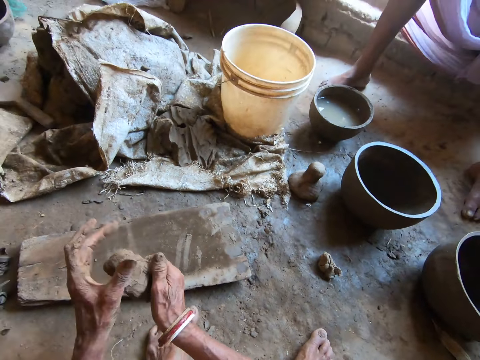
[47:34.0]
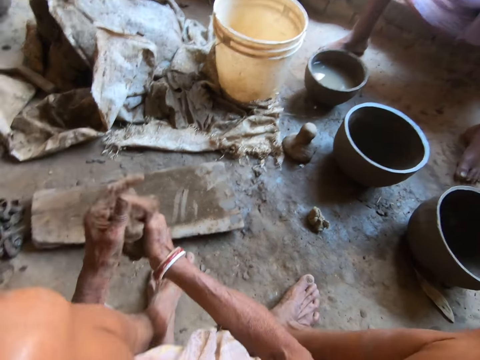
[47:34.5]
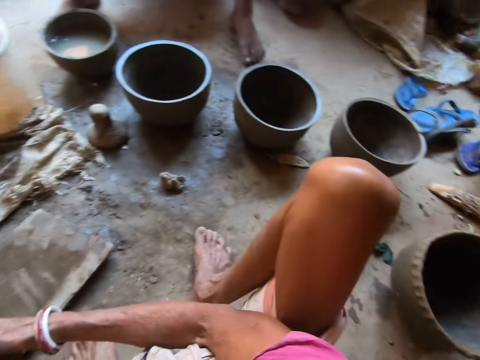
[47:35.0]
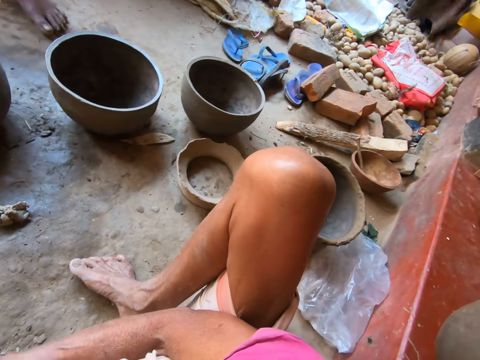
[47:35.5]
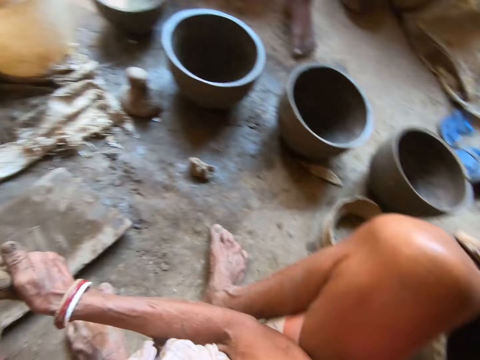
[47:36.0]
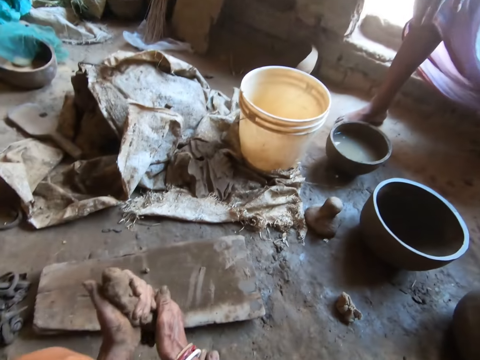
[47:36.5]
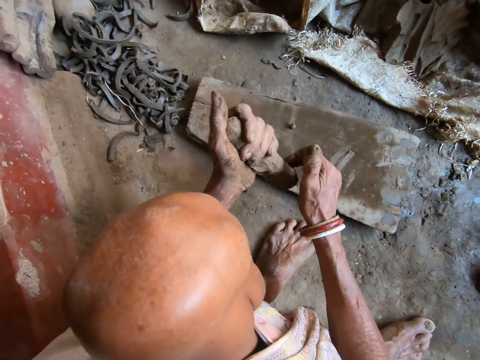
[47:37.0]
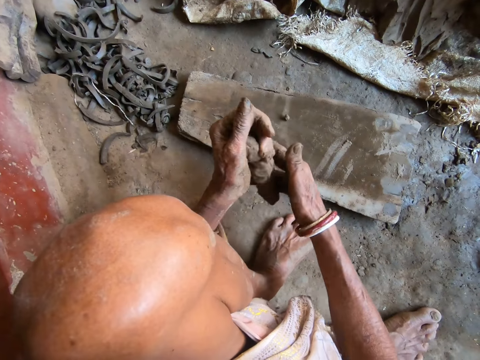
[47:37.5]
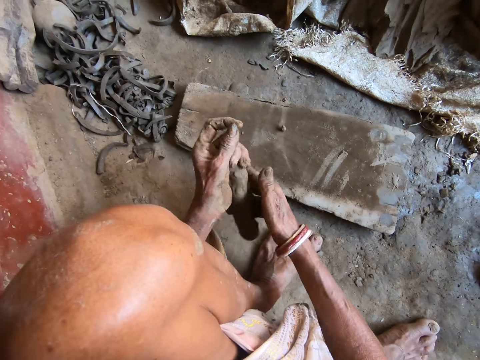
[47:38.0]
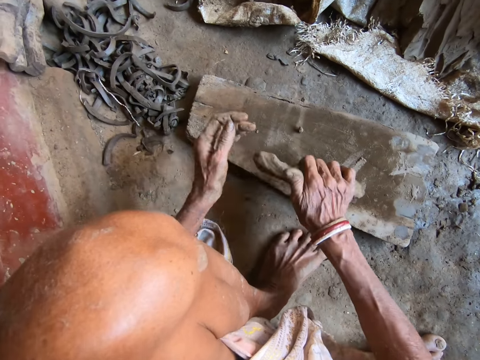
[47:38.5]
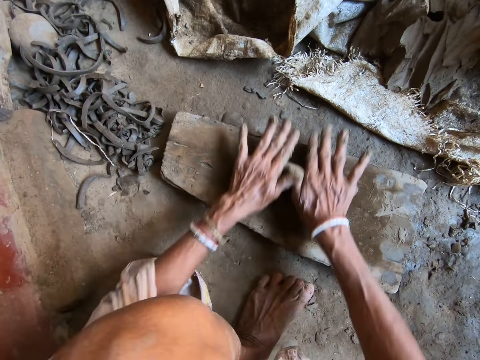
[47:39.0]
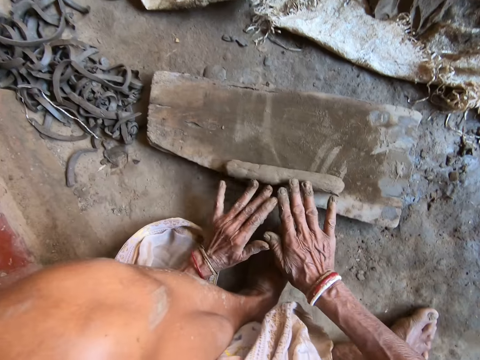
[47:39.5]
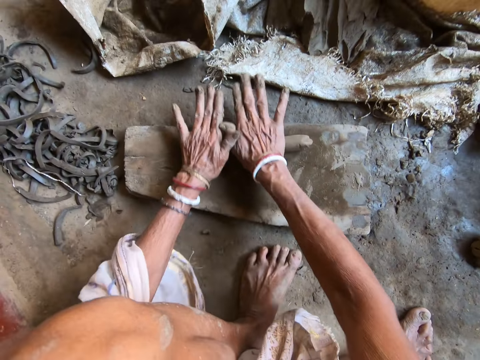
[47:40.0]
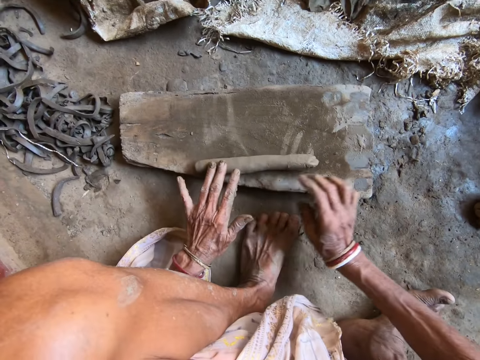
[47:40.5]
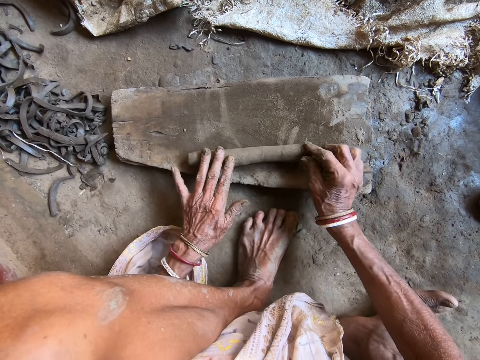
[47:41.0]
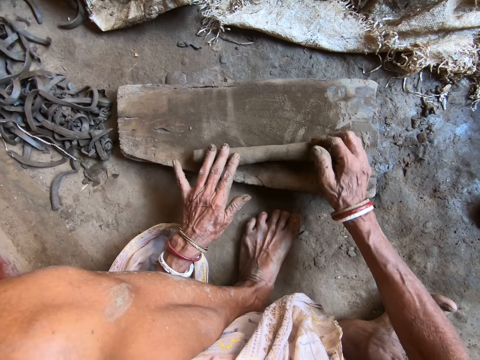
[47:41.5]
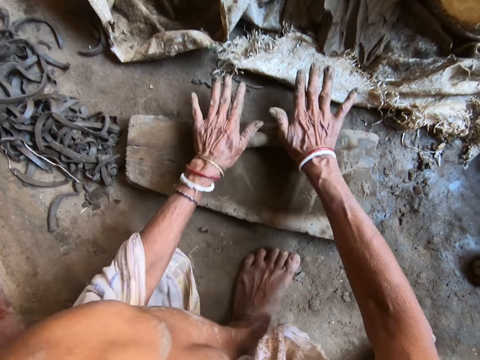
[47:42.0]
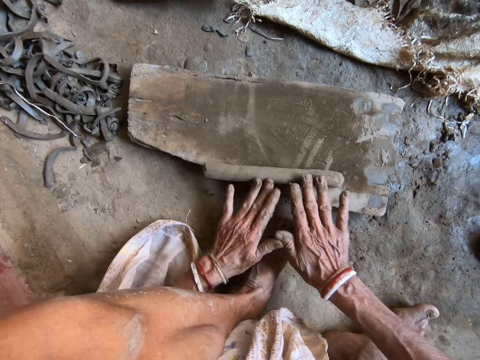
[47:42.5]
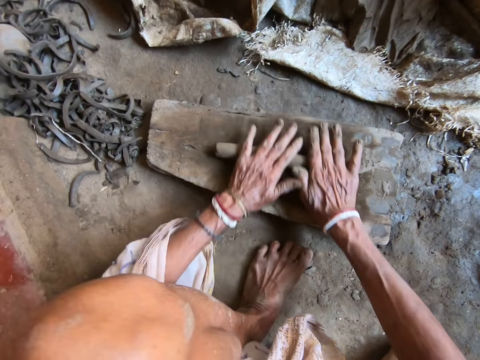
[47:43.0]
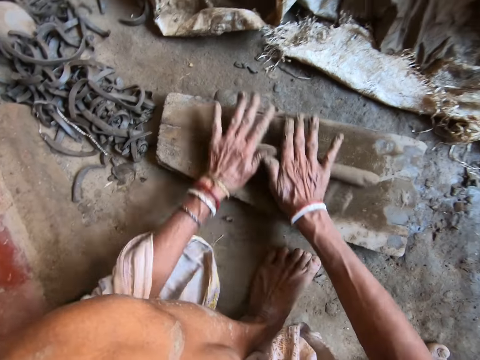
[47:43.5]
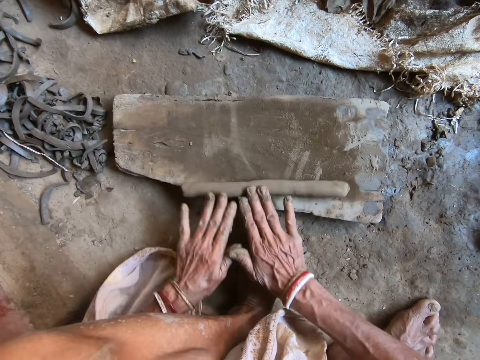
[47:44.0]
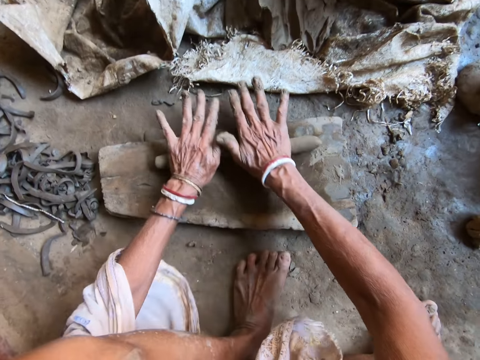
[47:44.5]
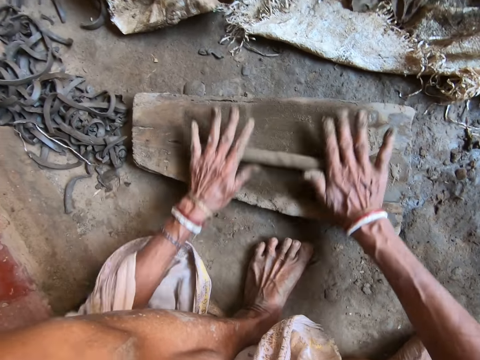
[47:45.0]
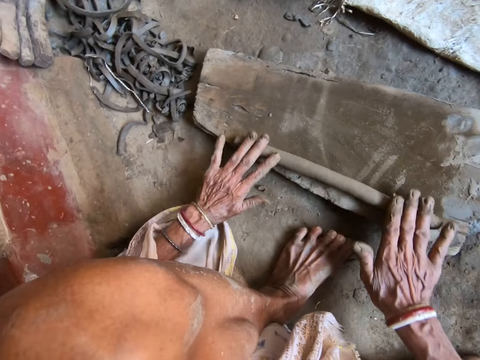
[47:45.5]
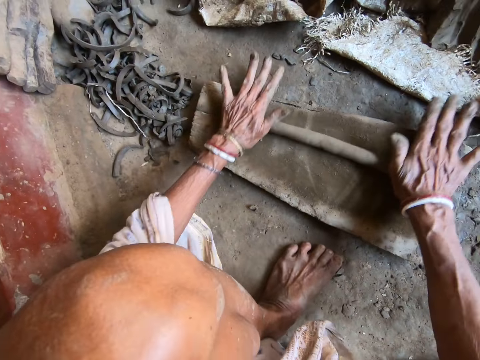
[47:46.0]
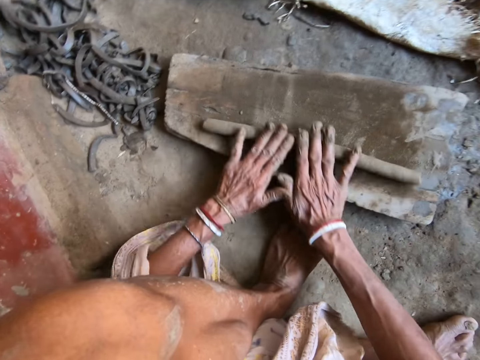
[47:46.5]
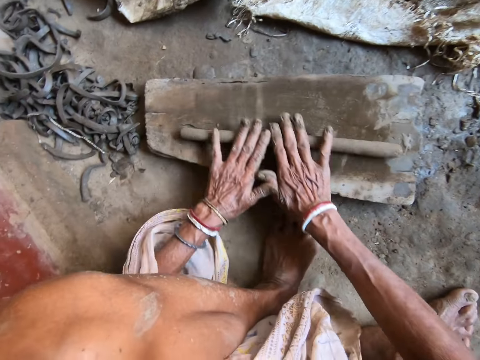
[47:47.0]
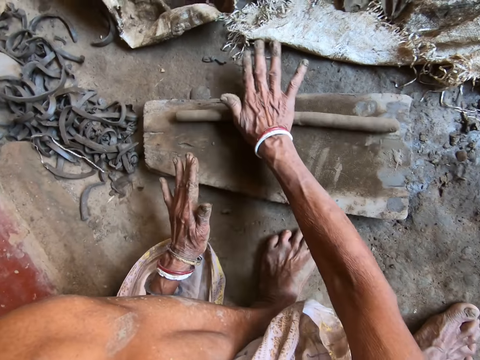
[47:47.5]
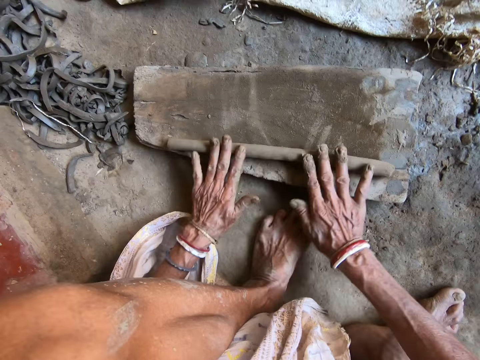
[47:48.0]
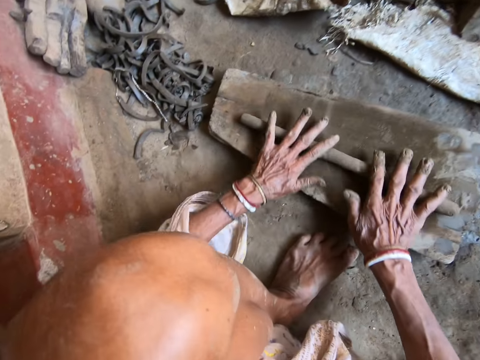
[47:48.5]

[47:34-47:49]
The camera wearer kneads the piece of clay with both hands. She looks around. She molds the clay with both hands. She drops the piece of clay on the piece of wood on the floor with her right hand. She rolls the piece of clay on the piece of wood with both hands. She pinches the clay with her right hand. She touches the clay. She rolls the piece of clay on the piece of wood with both hands.

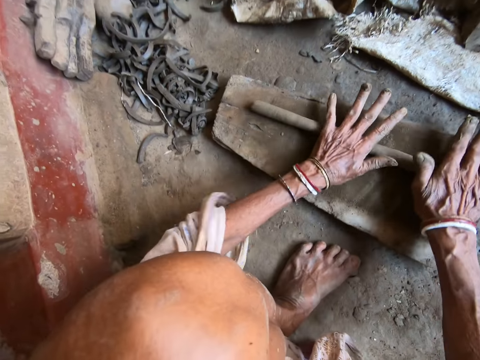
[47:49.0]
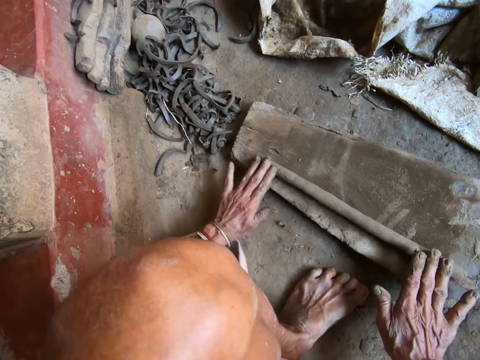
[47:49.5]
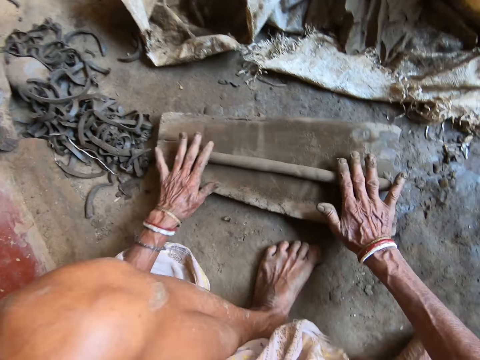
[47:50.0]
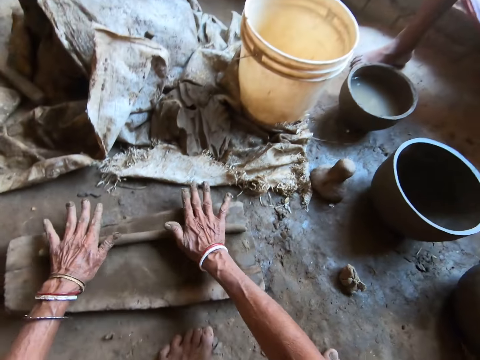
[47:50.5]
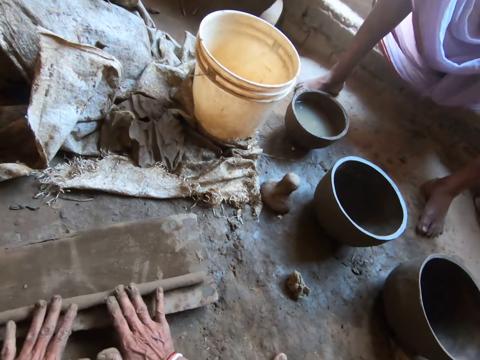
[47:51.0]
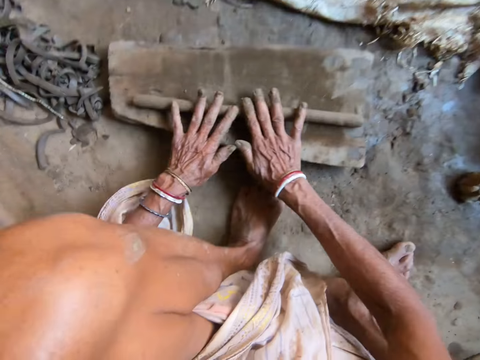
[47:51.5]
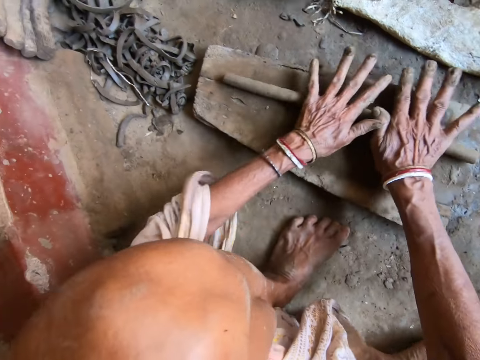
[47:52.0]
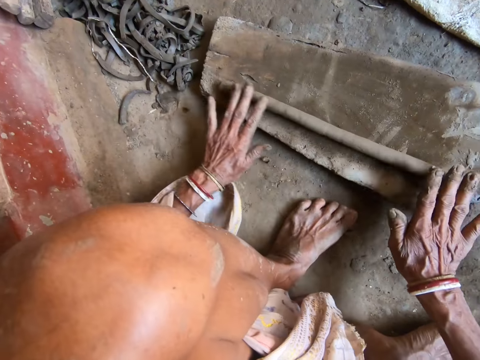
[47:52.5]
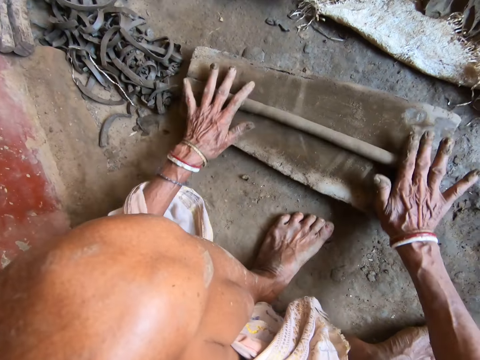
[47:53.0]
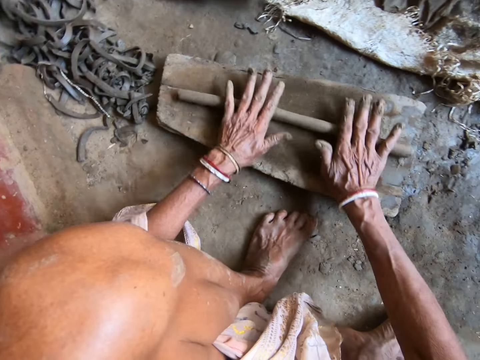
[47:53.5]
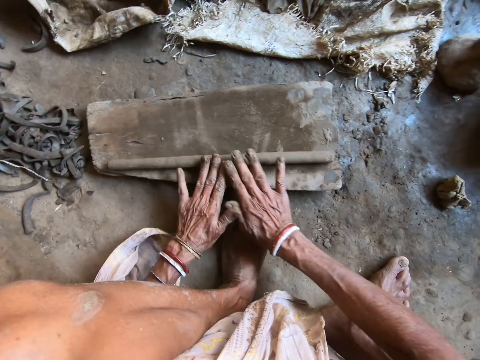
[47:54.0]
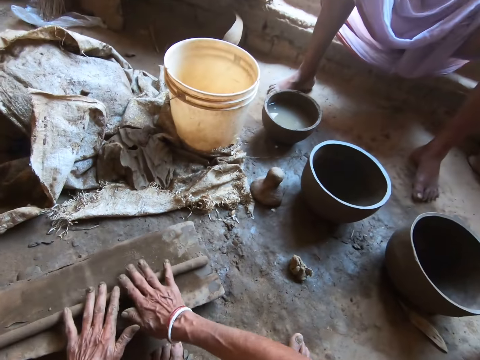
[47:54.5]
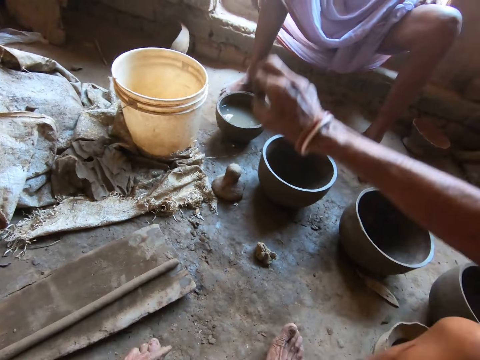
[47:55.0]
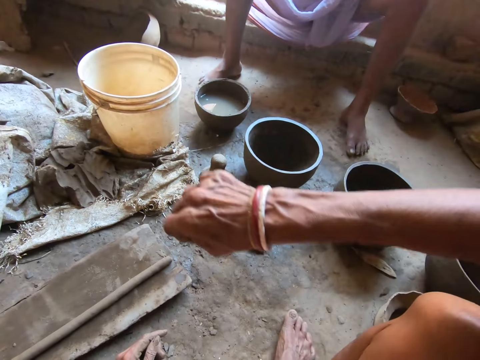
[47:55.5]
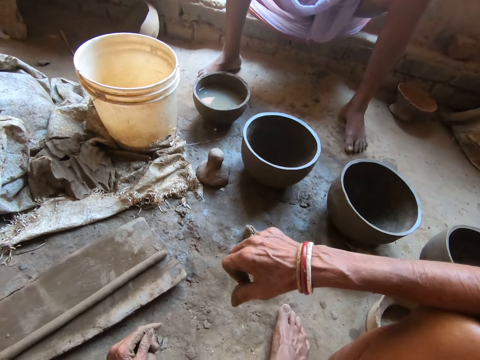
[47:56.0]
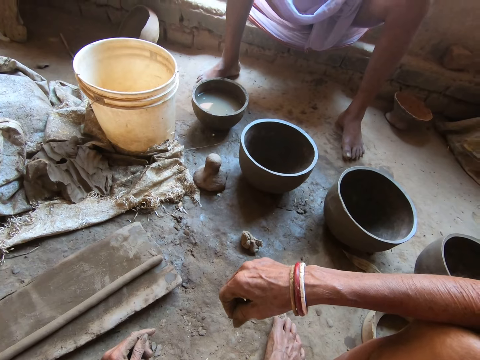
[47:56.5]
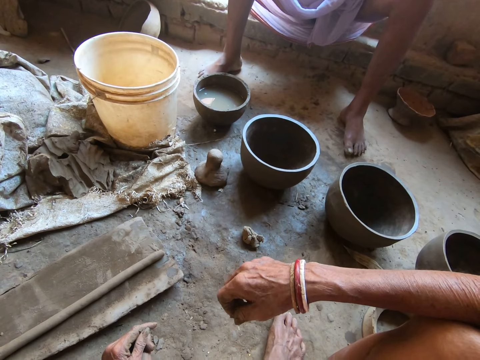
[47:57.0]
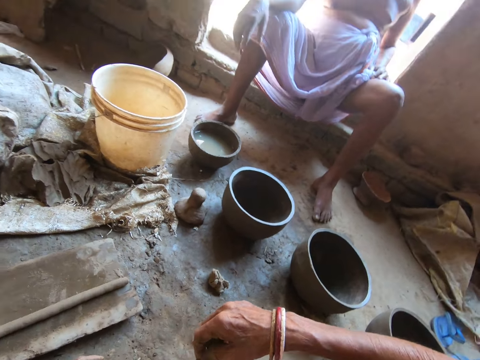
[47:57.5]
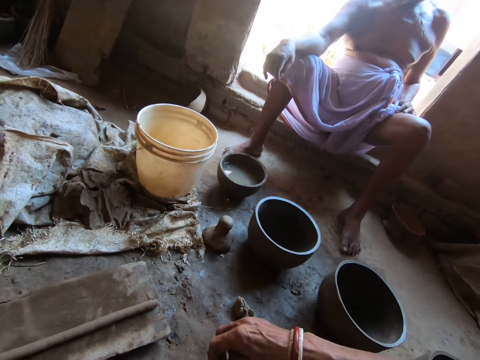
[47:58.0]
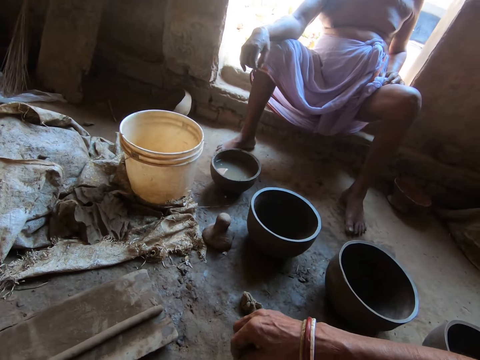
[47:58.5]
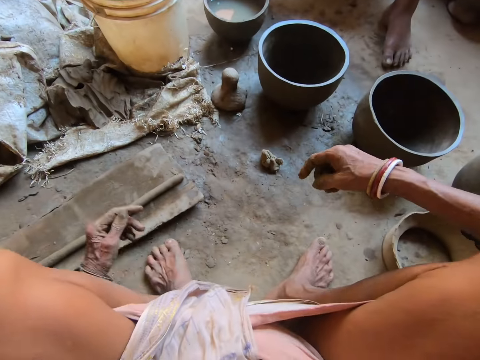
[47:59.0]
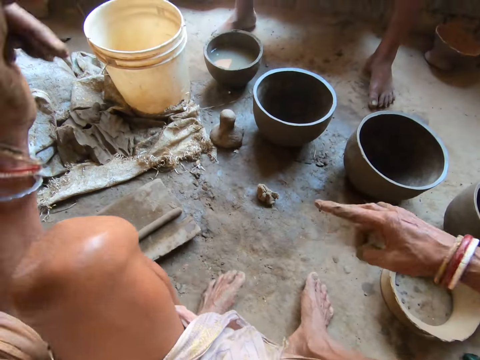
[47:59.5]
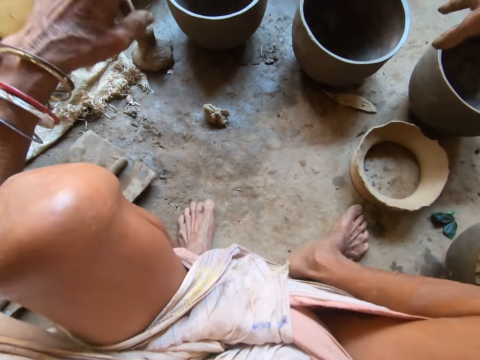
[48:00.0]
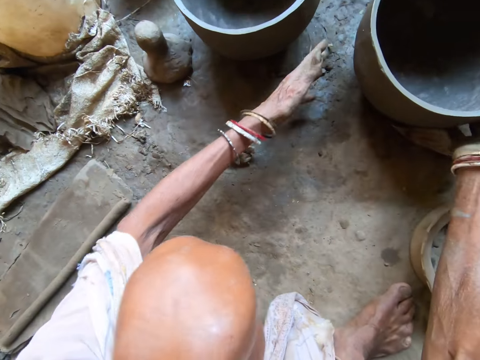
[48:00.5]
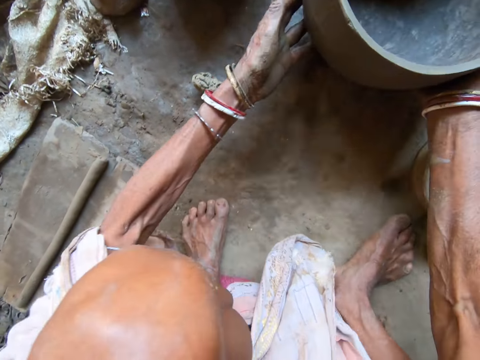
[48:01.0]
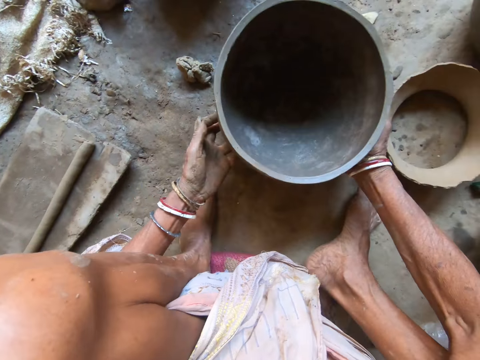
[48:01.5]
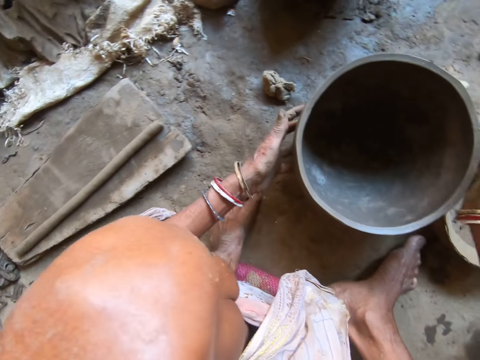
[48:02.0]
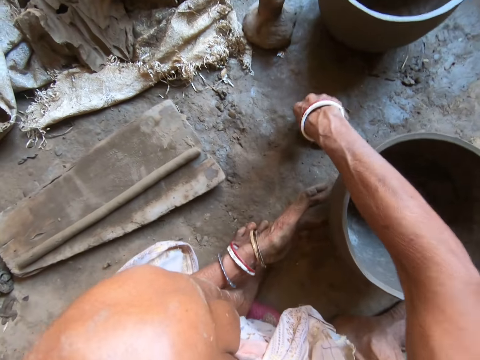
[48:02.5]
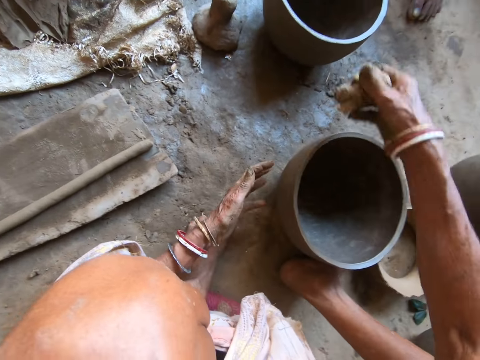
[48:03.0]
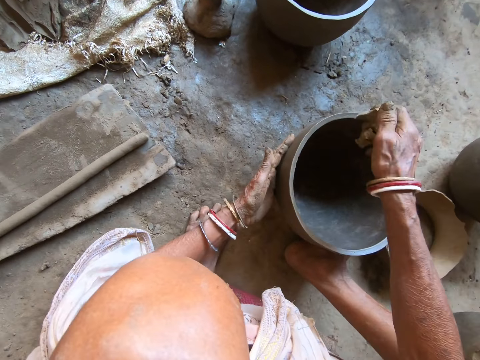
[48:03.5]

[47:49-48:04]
The camera wearer lifts the right hand, drops the right hand. She rubs the clay in her right hand together. She converses with a man. The camera wearer moves both hands. She picks a pot from the floor with both hands. She lifts the pot. She drops the pot on the floor with both hands. She moves the right hand. She picks a sponge or piece of rug from the floor with her right hand. She squeezes the sponge with her right hand. She holds the pot with her left hand. She wipes the pot with the rug.
